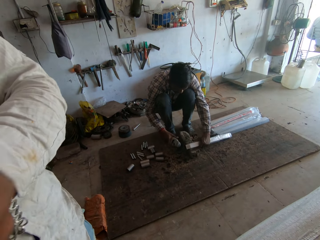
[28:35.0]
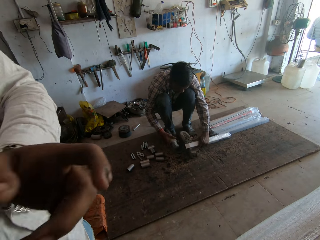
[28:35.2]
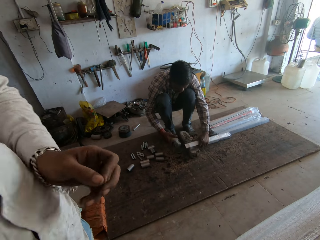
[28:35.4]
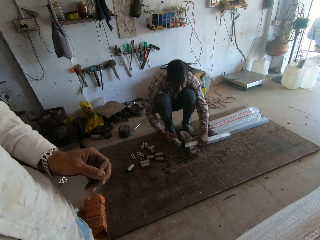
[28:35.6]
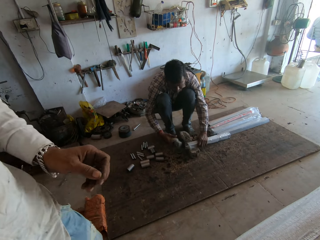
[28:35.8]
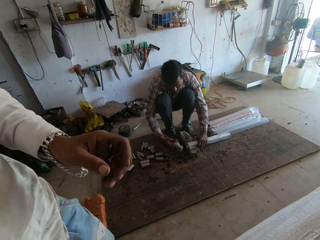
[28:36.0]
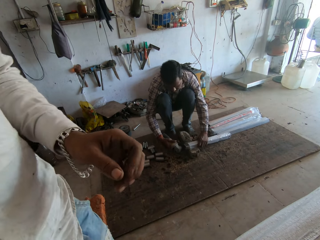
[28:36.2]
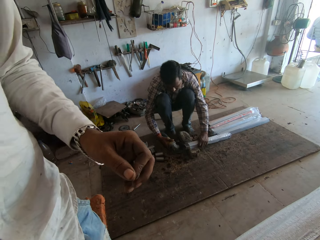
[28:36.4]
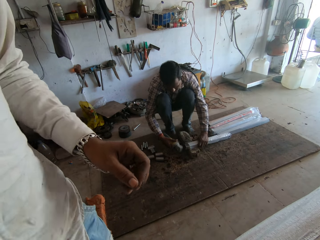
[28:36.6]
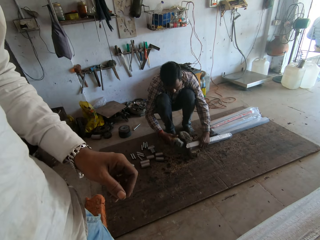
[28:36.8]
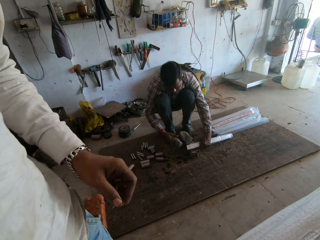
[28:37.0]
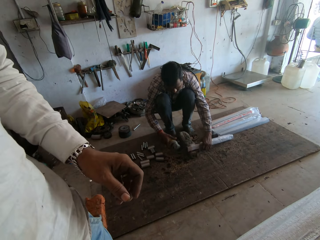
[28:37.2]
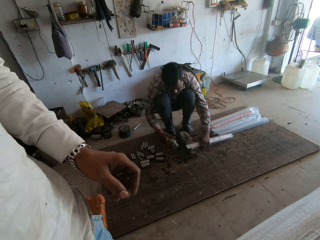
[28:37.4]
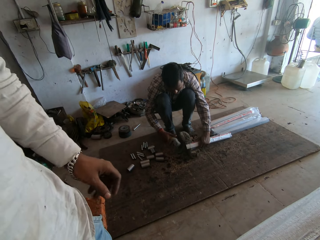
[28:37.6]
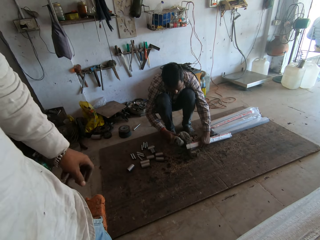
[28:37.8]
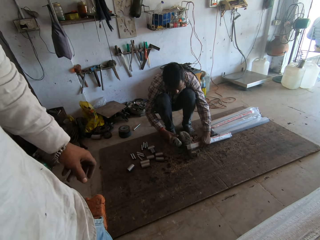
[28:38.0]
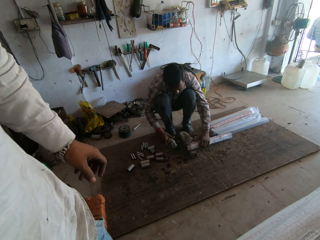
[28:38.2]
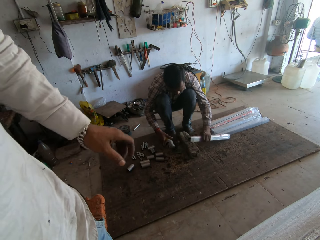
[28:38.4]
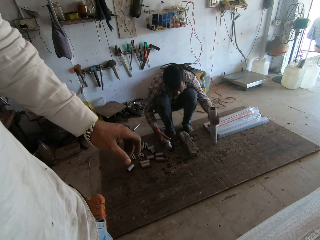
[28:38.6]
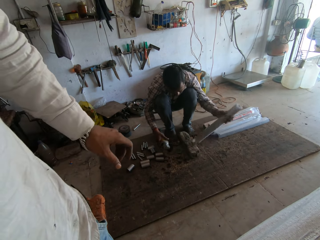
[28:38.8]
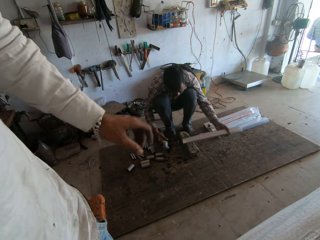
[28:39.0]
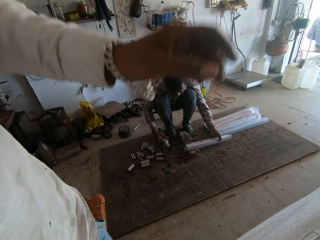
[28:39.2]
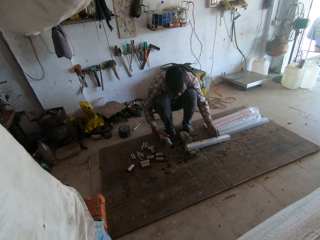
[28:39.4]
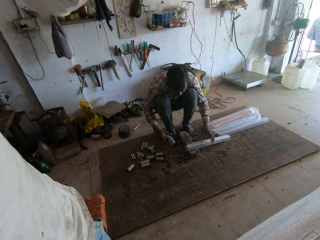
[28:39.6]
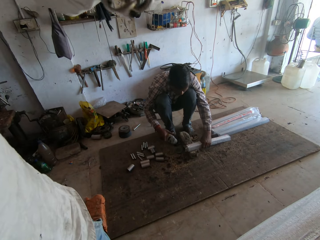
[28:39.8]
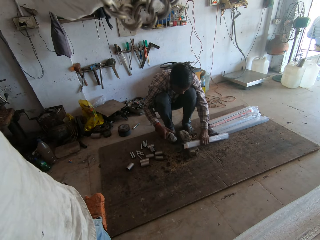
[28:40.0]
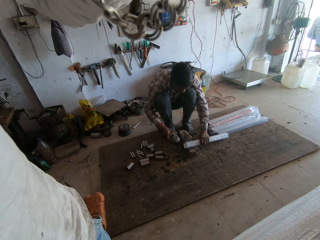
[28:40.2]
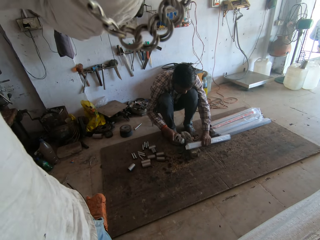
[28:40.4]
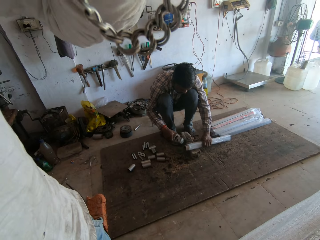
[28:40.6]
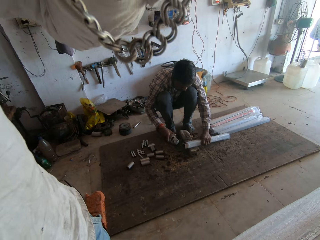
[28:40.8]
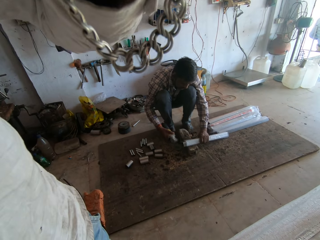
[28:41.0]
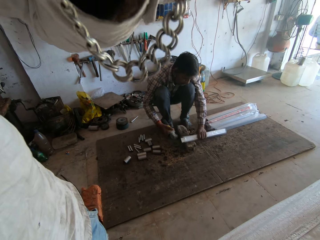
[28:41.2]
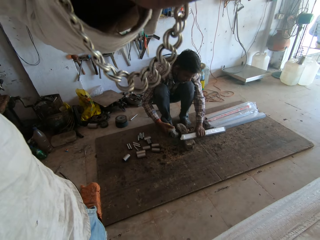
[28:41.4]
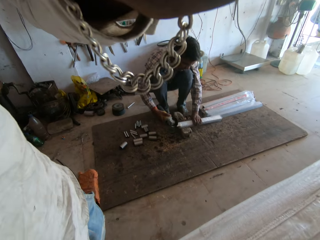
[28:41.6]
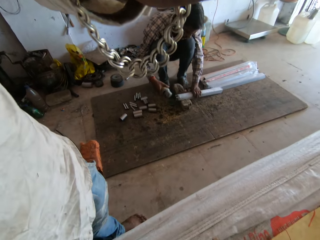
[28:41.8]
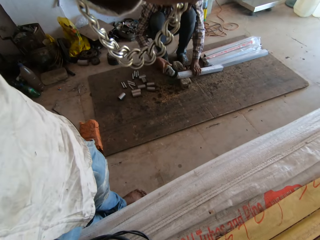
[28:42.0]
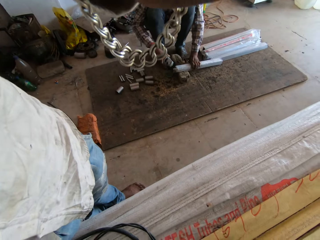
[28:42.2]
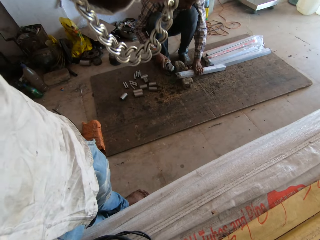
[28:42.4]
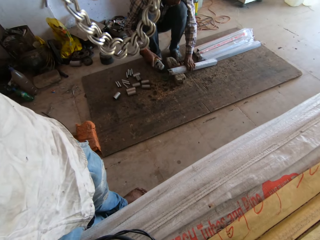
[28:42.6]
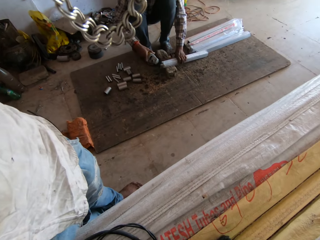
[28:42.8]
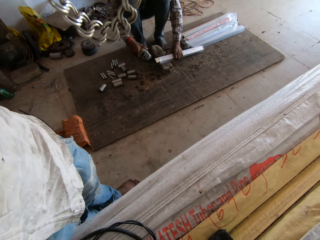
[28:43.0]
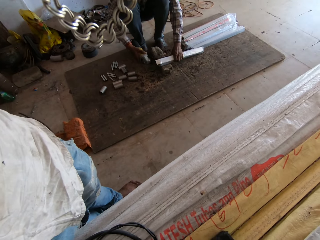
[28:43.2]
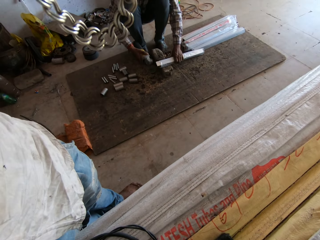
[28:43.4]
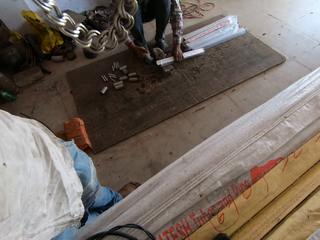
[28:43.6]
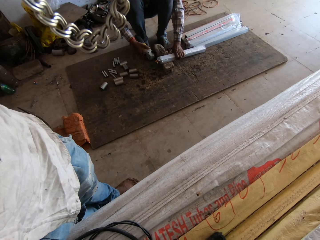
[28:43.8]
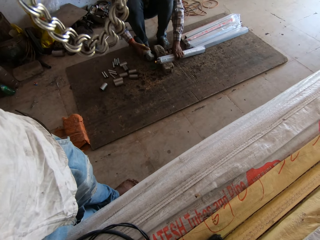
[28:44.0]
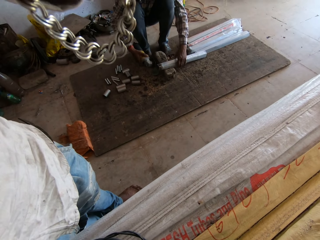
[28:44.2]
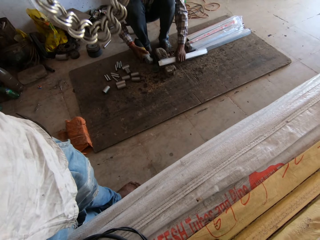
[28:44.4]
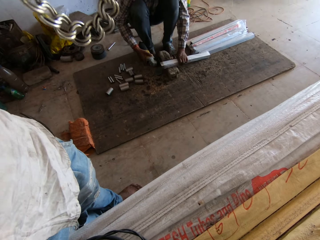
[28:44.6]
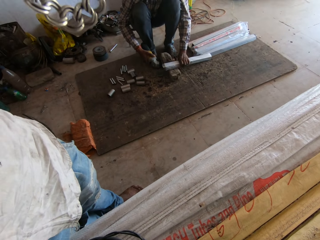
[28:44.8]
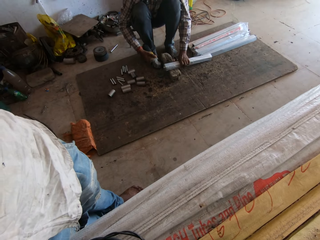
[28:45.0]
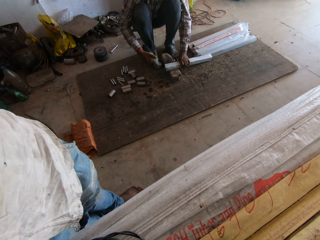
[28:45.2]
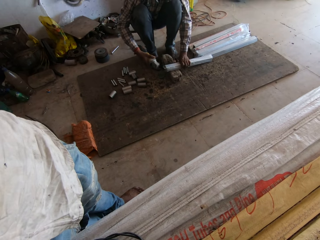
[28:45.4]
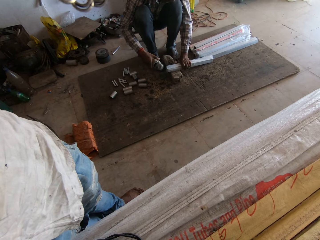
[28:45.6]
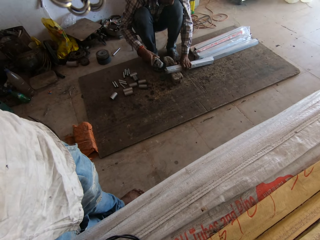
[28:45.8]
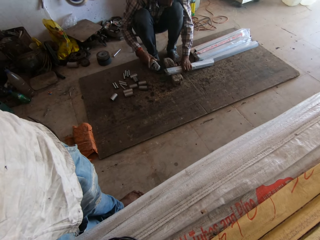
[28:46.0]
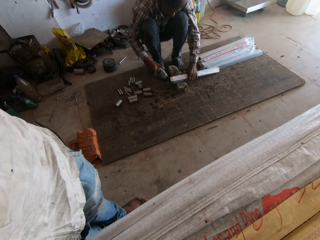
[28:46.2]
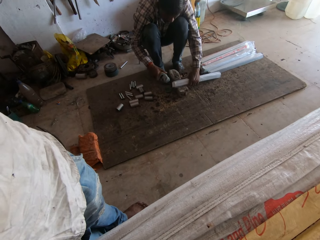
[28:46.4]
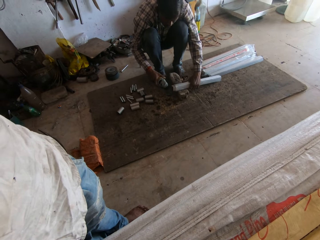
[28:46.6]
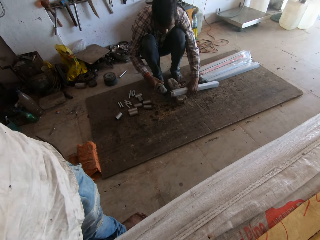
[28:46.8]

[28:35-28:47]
The man places the metal tube on the wood with his left hand, places his left hand on the metal tube on the wood and smoothens the metal tube in his left hand with the angle grinder in his right hand.

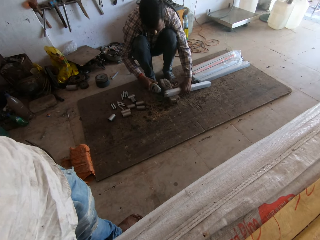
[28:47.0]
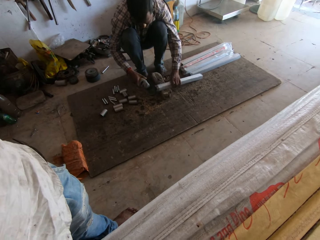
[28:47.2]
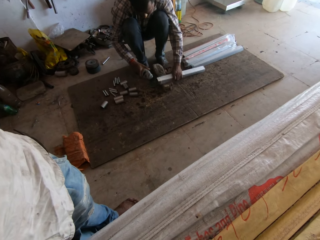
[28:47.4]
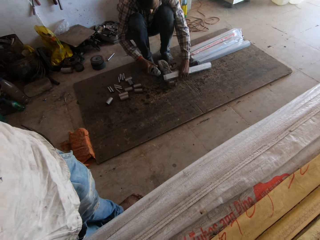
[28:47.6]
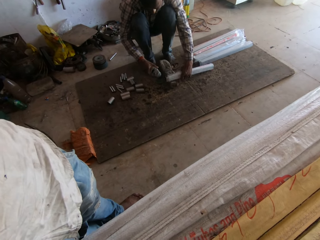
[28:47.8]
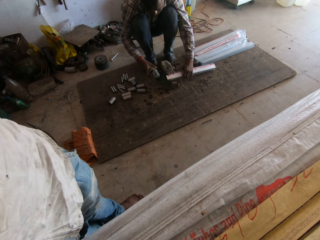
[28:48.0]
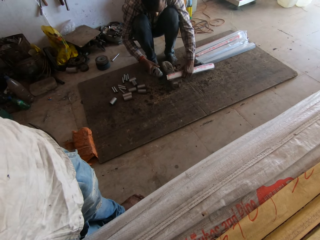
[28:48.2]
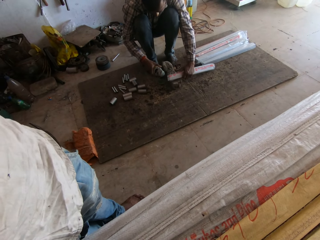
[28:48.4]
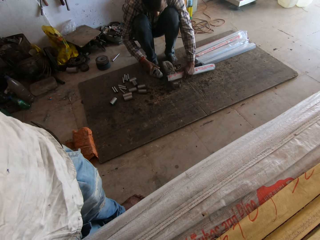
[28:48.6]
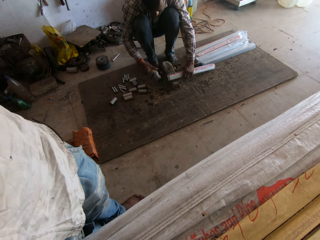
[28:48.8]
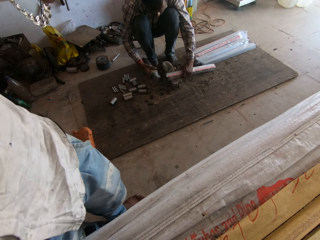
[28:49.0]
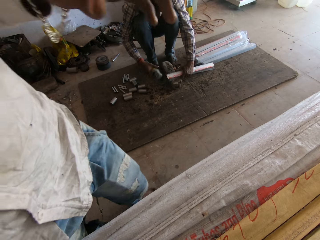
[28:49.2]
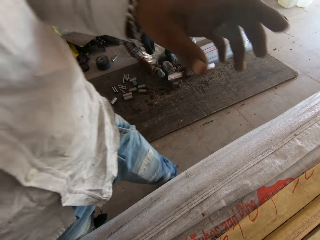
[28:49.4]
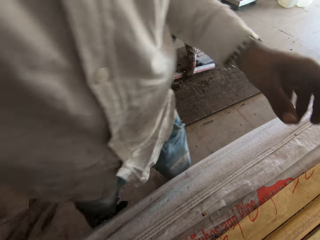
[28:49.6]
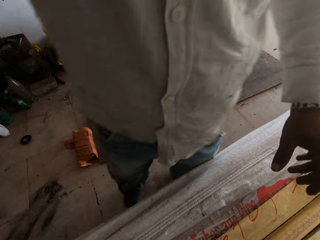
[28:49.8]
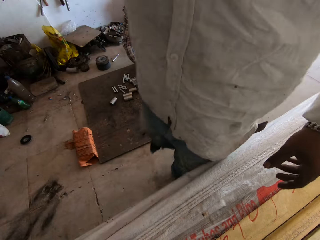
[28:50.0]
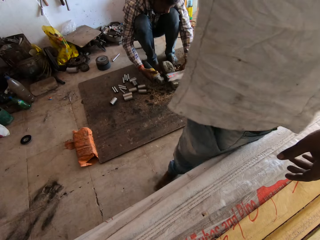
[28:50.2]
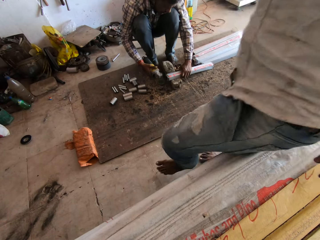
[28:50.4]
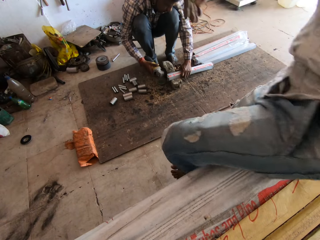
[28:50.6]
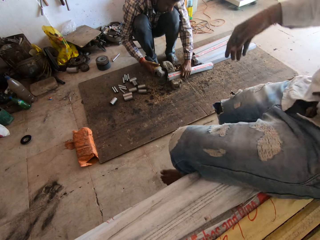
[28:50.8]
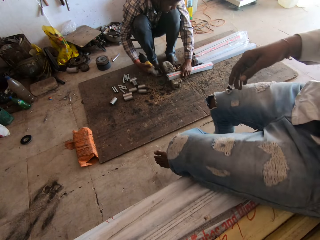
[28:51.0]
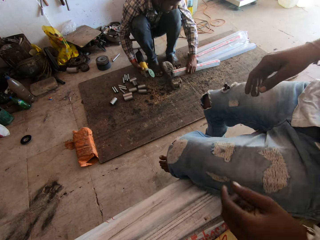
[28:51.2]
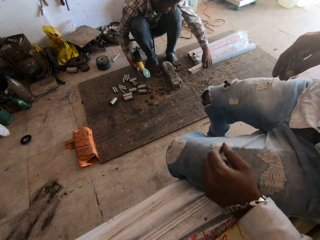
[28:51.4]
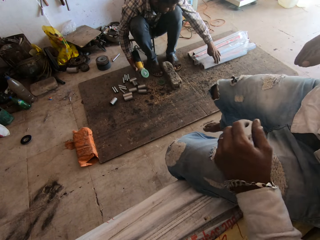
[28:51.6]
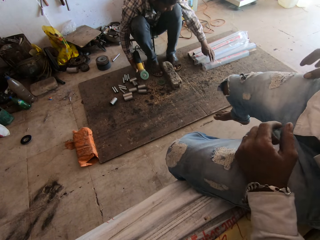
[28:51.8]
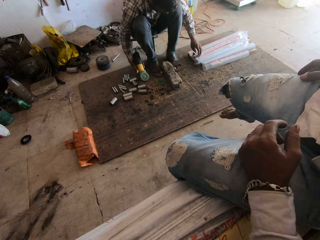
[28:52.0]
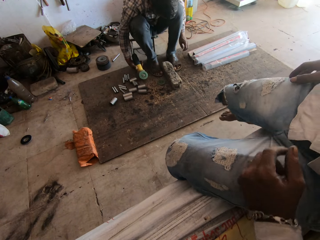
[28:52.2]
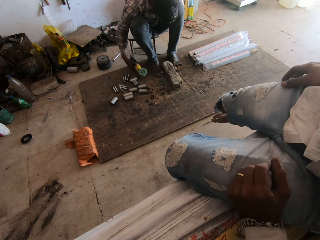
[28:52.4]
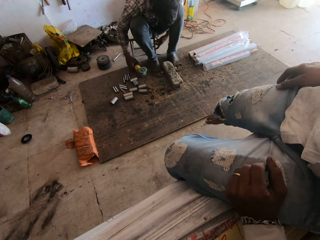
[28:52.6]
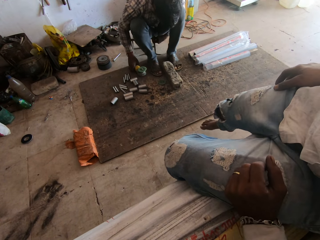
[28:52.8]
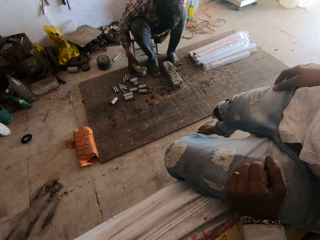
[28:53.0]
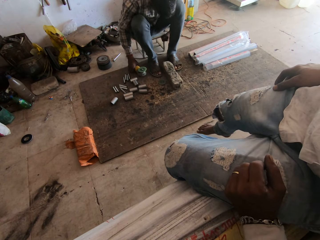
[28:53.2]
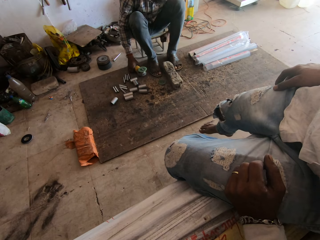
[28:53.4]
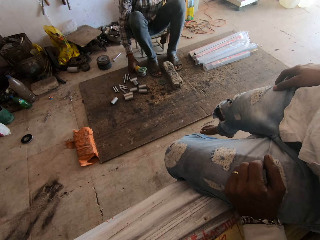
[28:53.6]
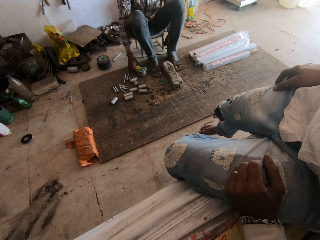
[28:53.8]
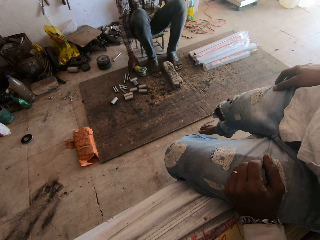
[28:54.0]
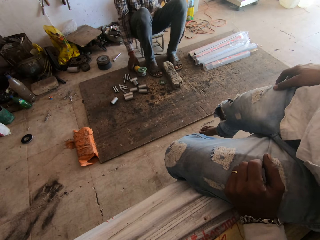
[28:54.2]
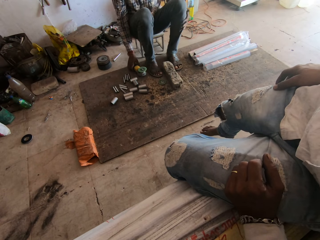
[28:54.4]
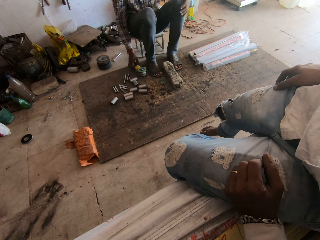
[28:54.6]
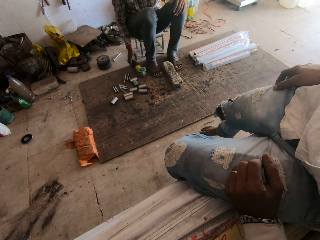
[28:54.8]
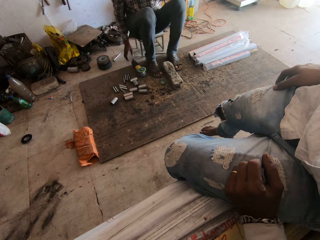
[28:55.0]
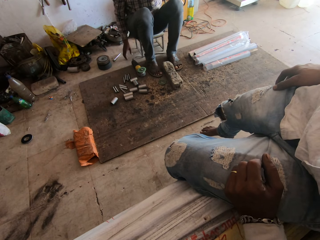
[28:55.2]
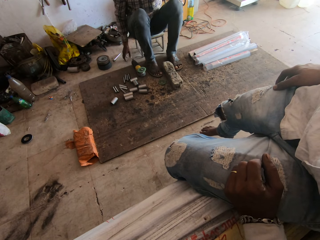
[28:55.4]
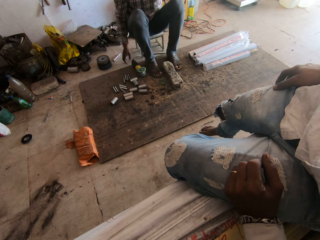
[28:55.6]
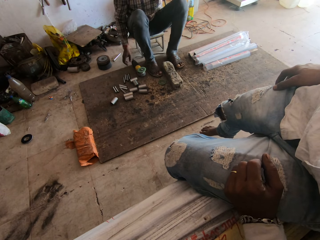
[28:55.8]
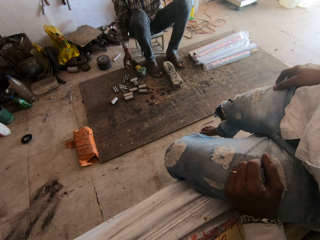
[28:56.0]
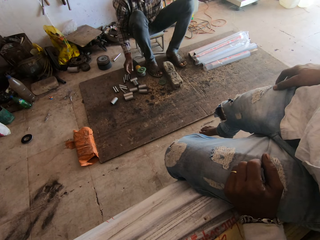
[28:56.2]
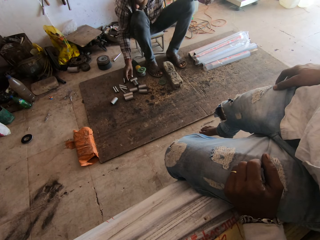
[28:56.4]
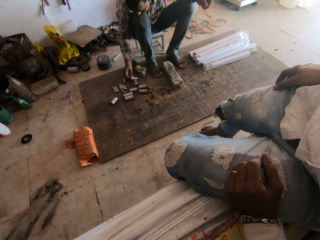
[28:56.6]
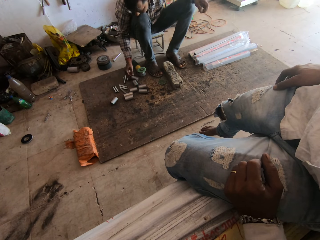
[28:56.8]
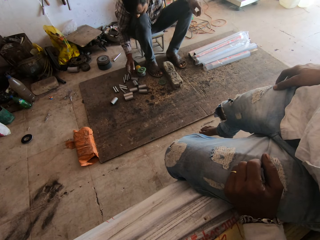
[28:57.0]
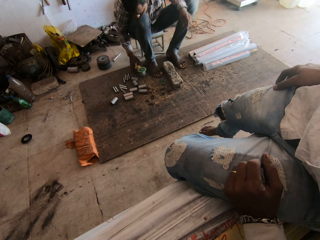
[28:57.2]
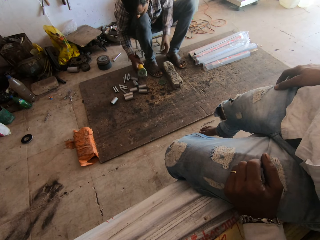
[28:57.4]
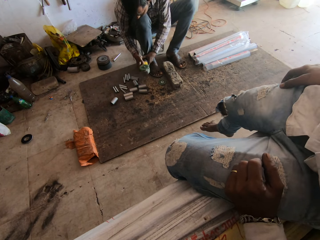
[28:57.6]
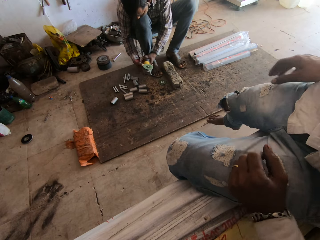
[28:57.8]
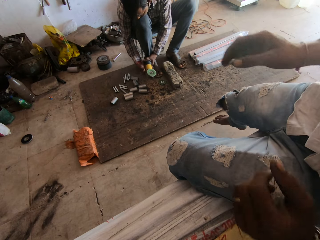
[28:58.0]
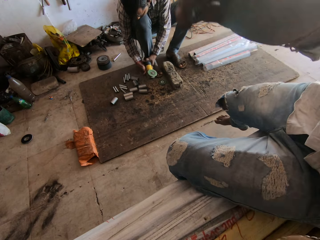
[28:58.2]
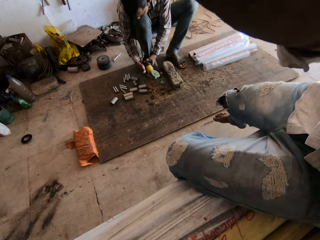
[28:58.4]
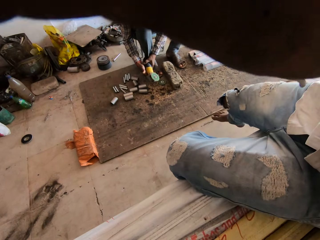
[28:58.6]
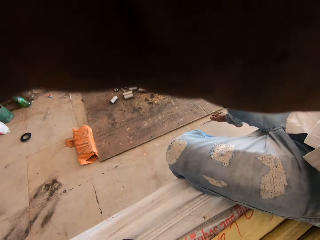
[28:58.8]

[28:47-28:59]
The camera wearer sits on a stack of pipes. The man sits on the timber. The man drops the metal tube on the ground with his left hand, places the angle grinder on the plank with his right hand and adjusts a stool with his left hand. The man takes a hollow bar from the plank with his right hand, places the hollow bar on the plank with his right hand, takes the angle grinder from the plank with his right hand and places his left hand on the angle grinder in his right hand.
